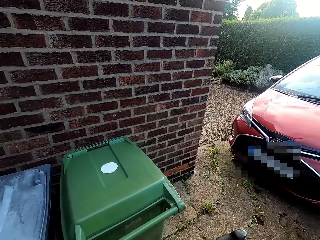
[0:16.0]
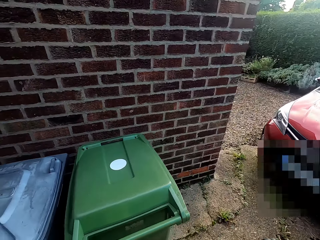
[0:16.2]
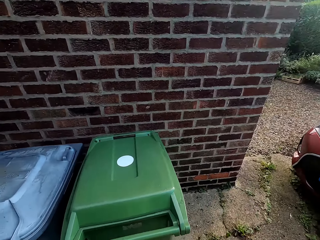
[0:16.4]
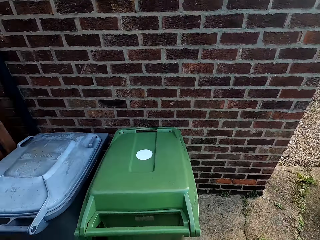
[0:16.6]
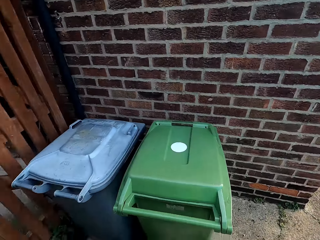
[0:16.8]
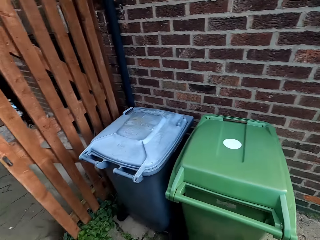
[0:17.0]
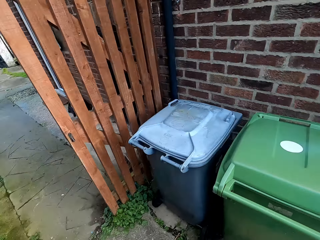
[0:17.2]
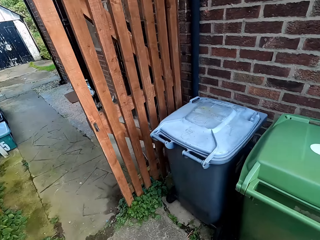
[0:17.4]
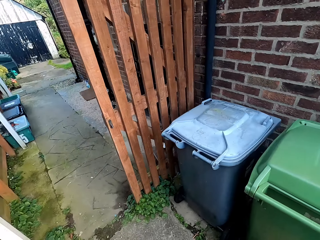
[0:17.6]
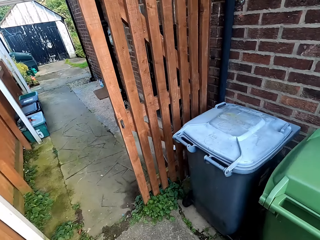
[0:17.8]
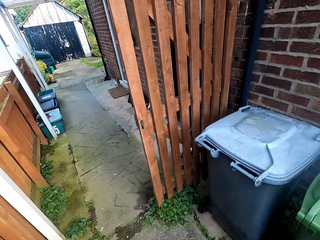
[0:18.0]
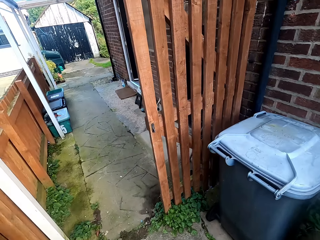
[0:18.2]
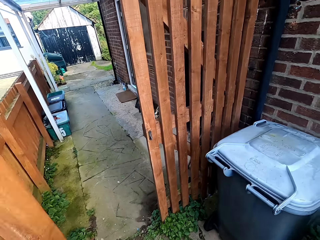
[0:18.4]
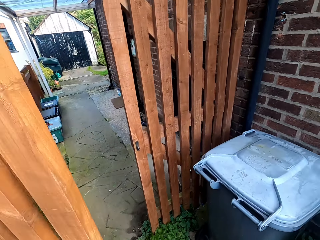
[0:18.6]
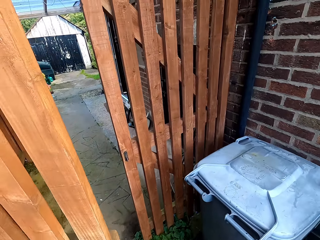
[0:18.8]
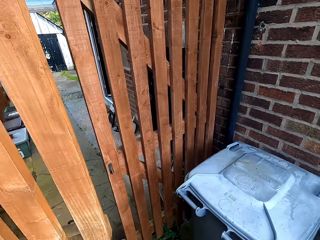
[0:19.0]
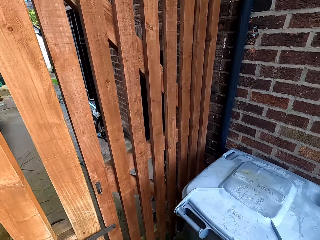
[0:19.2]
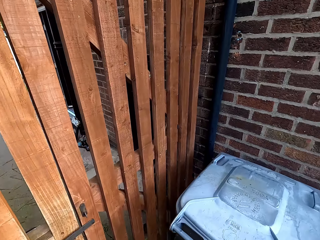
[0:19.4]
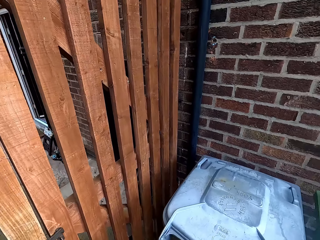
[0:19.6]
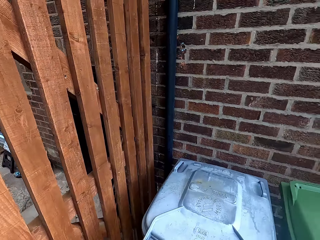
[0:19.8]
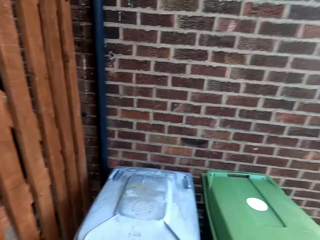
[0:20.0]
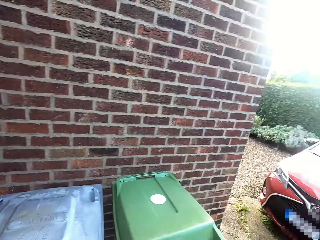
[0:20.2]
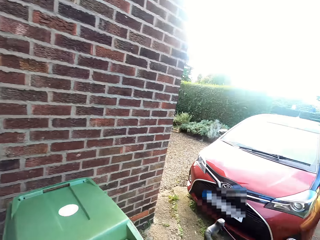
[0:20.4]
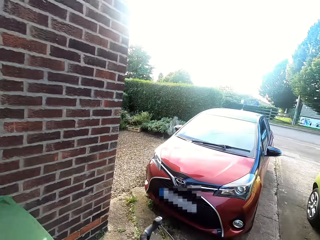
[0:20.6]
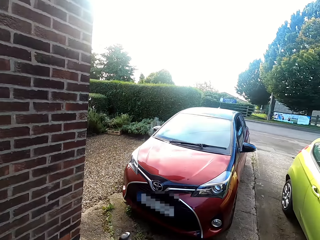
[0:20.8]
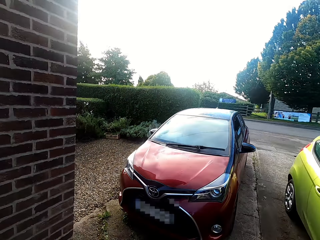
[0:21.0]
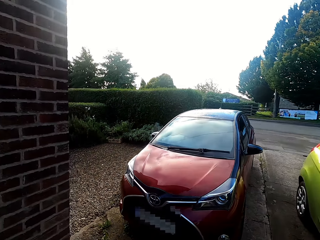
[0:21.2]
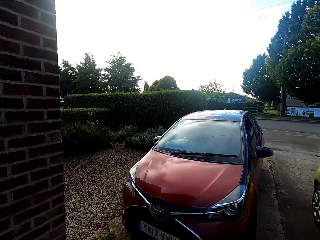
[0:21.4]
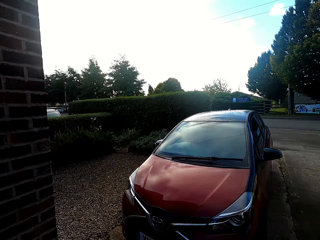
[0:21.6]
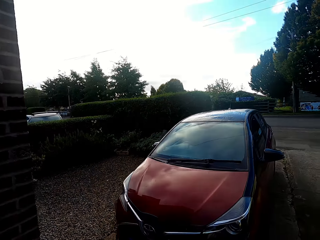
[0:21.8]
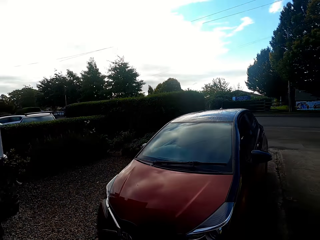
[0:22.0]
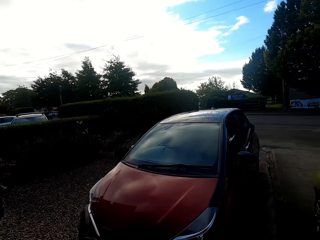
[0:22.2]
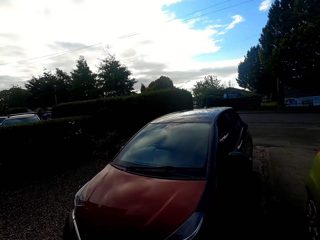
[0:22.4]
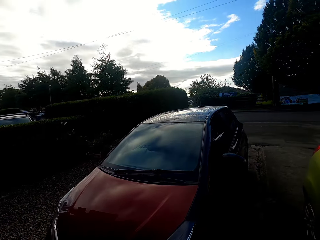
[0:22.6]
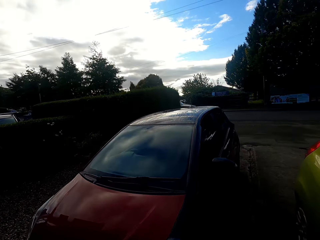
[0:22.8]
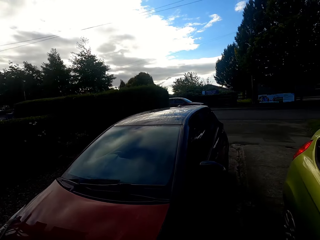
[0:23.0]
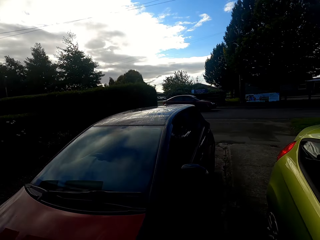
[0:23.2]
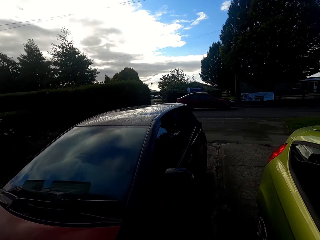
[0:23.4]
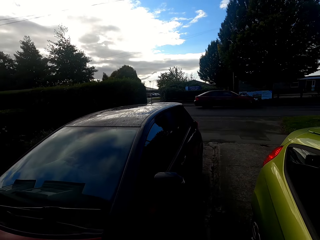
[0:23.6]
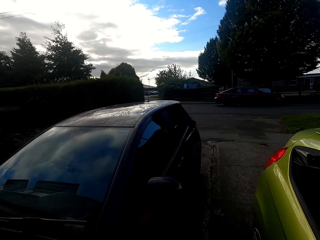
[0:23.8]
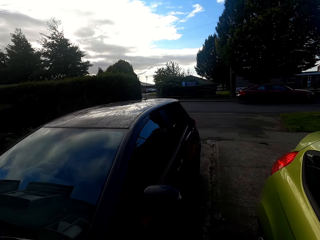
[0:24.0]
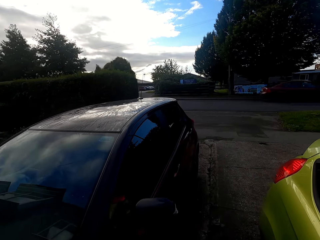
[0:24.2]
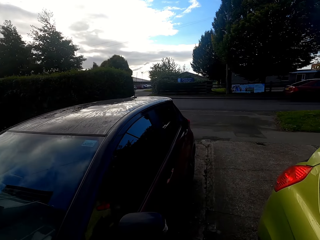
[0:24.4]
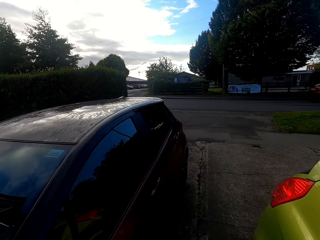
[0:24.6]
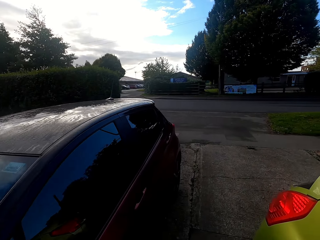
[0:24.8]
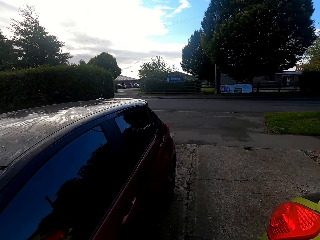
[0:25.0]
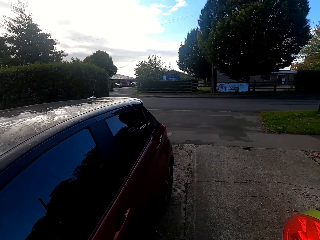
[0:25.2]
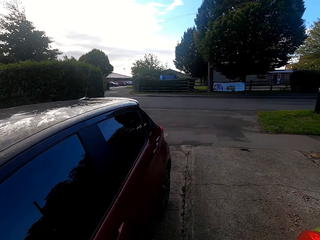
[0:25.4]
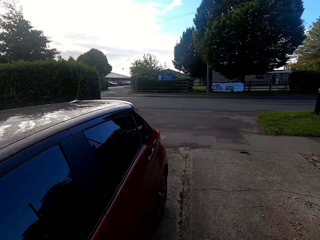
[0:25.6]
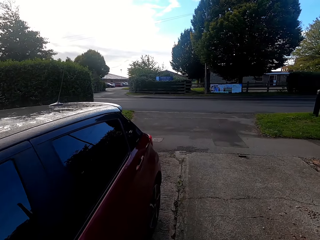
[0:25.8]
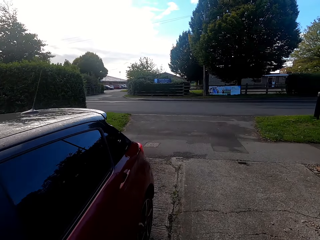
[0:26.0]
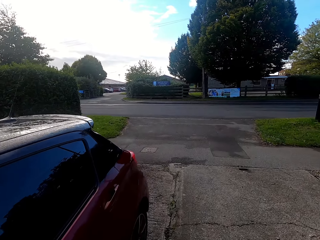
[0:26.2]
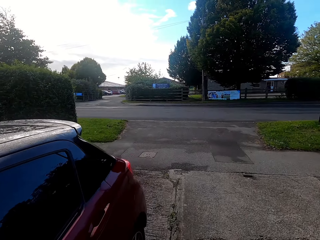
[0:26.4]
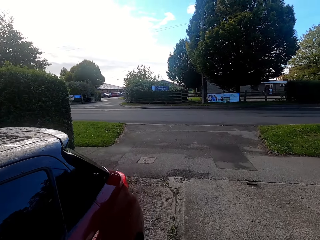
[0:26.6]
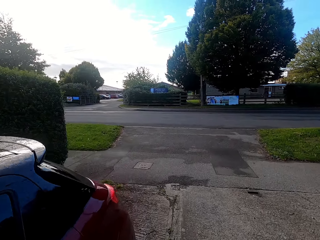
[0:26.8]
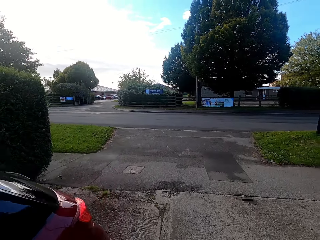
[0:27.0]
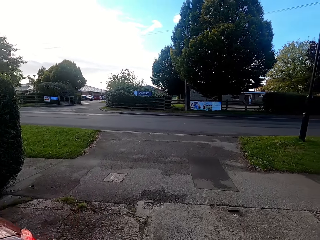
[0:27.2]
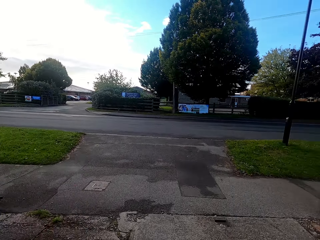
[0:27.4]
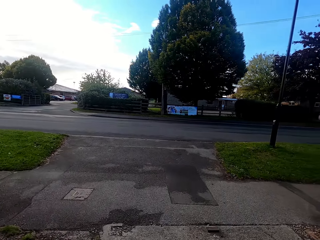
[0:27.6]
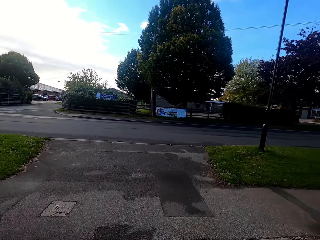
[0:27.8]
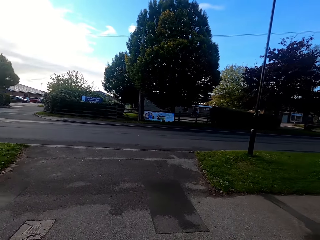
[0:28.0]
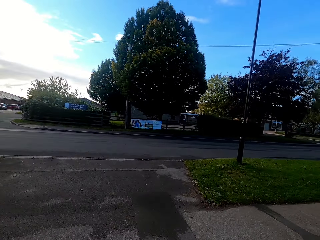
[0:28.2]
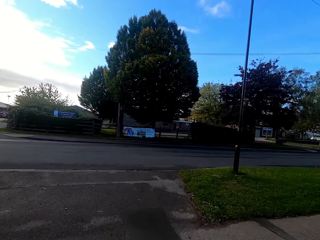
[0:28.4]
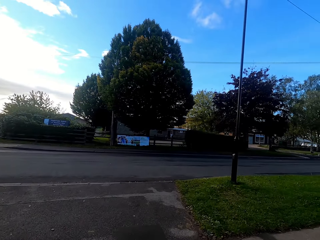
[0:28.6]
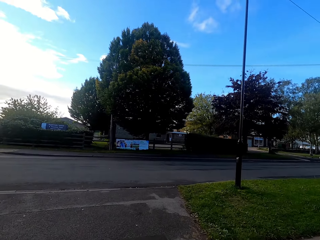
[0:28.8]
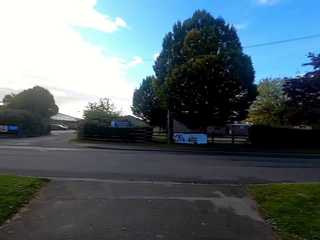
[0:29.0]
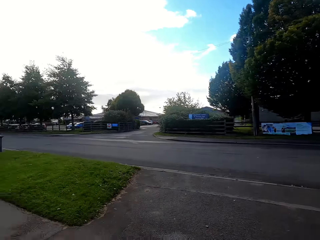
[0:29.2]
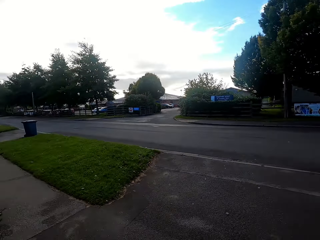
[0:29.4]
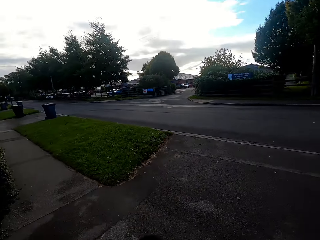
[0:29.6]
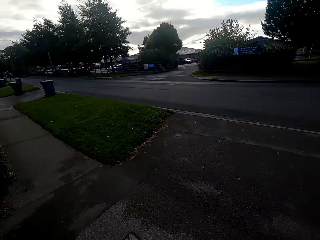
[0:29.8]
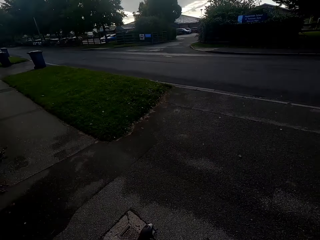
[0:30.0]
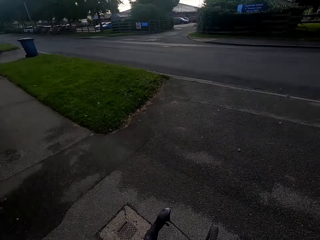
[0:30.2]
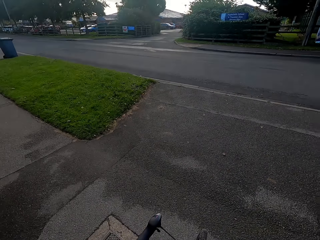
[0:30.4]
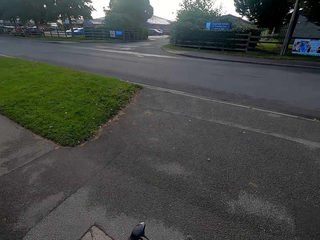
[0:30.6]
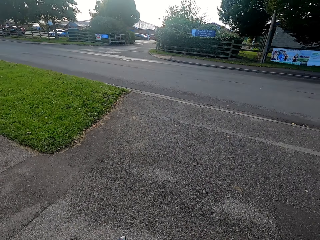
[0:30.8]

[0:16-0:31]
The camera wearer closes a gate with his left hand. He rides the bicycle on a road.

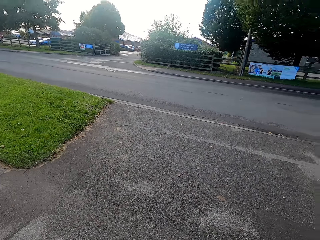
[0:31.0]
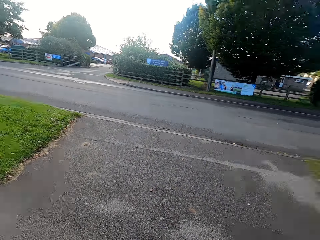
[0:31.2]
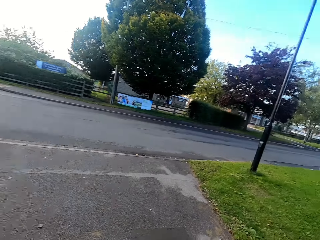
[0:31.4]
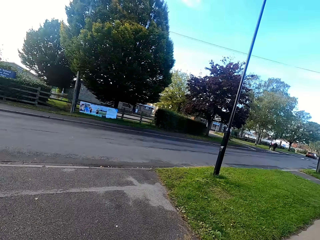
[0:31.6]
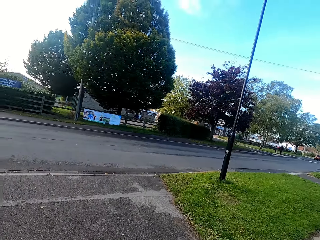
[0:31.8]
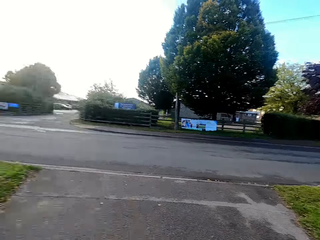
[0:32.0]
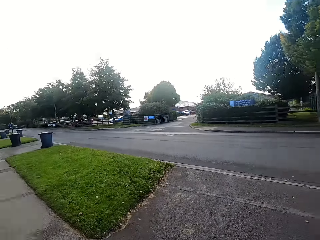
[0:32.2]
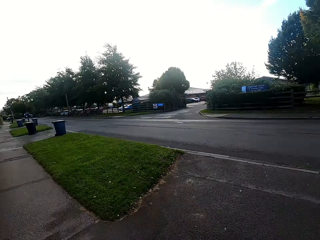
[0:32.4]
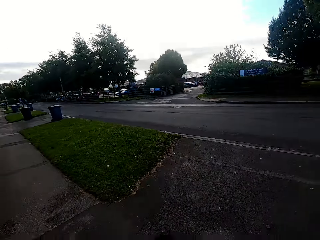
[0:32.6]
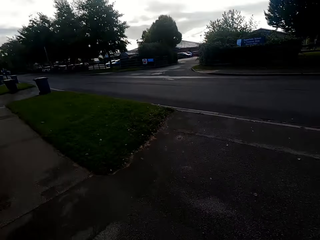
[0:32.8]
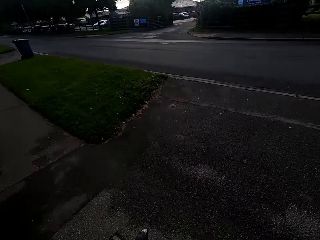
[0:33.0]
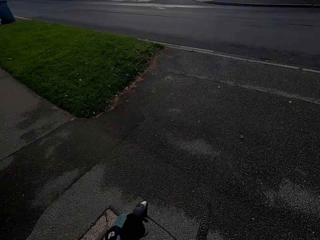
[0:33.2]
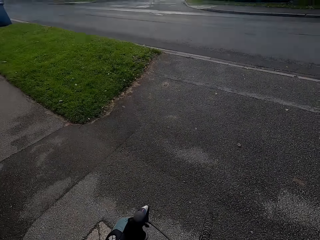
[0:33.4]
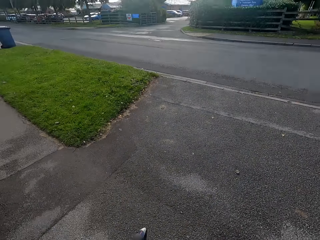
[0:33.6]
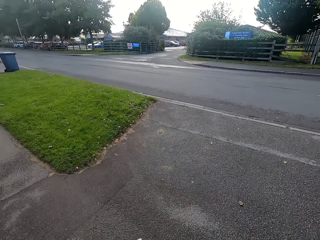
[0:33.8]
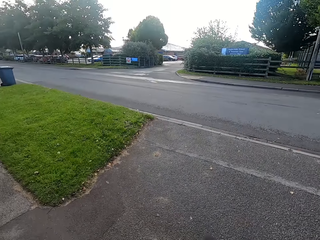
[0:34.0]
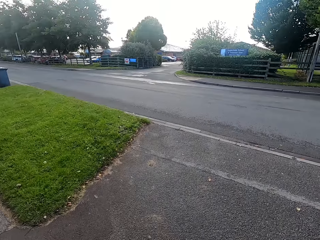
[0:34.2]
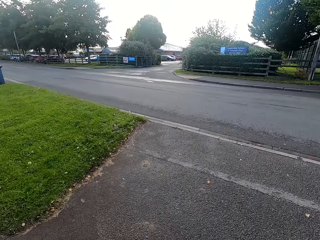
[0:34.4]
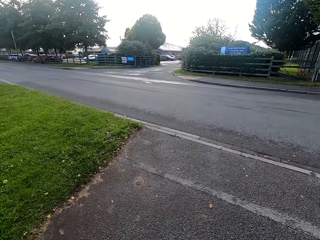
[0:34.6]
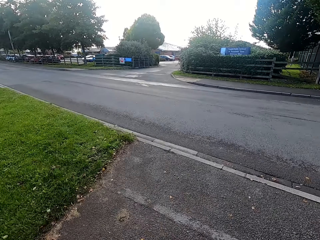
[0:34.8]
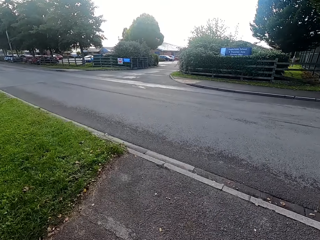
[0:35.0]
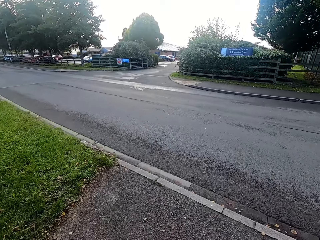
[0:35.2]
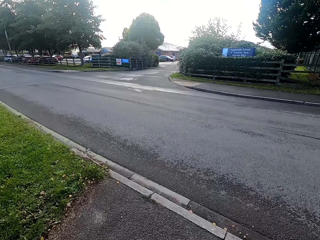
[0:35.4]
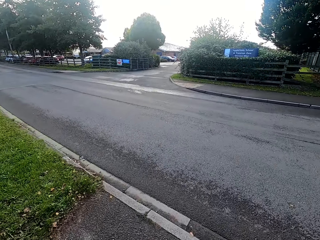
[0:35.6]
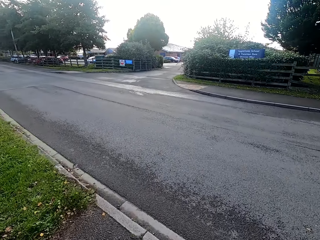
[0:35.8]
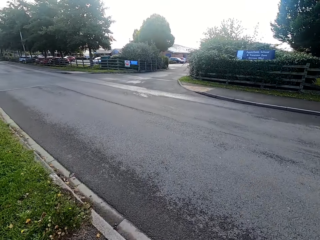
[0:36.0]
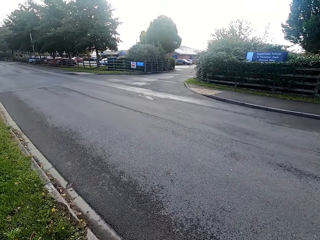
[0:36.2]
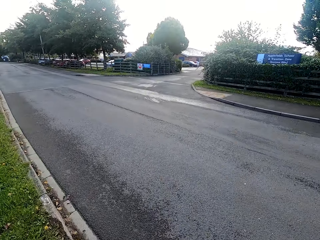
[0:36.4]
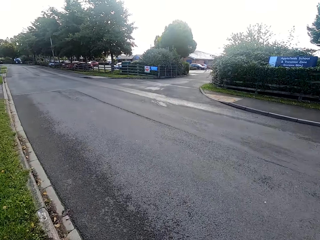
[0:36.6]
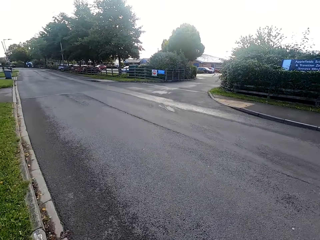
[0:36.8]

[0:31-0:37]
The camera wearer starts pedaling on the road.
